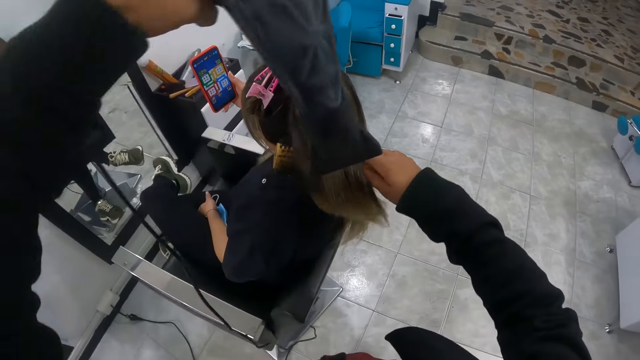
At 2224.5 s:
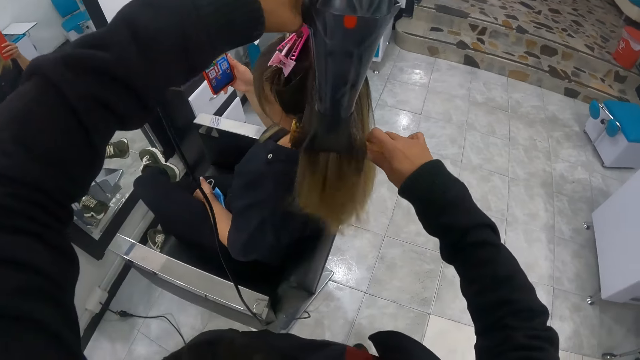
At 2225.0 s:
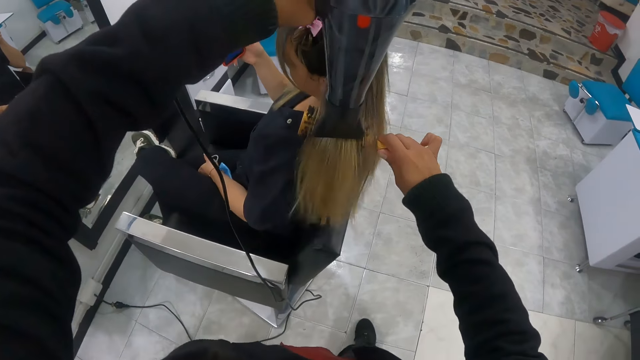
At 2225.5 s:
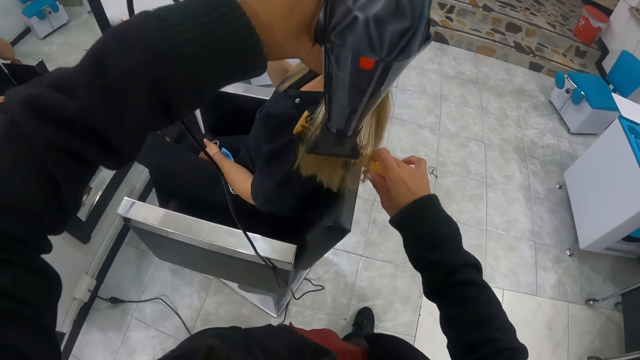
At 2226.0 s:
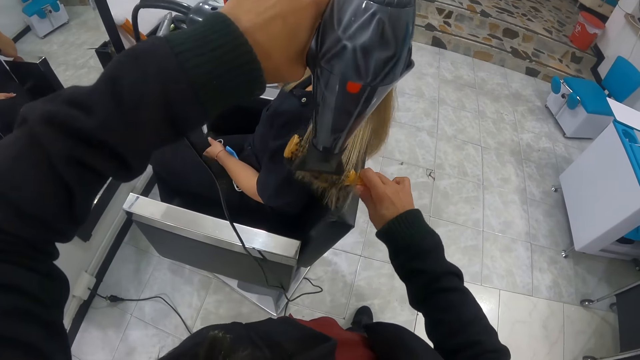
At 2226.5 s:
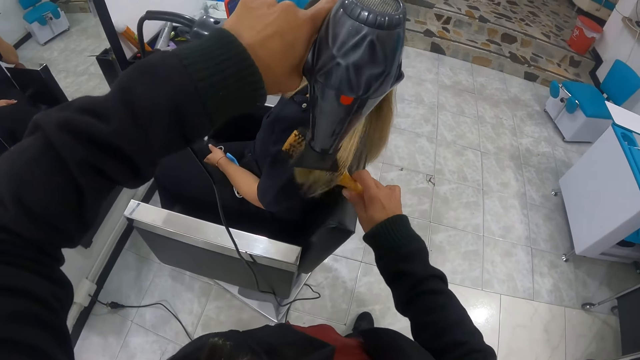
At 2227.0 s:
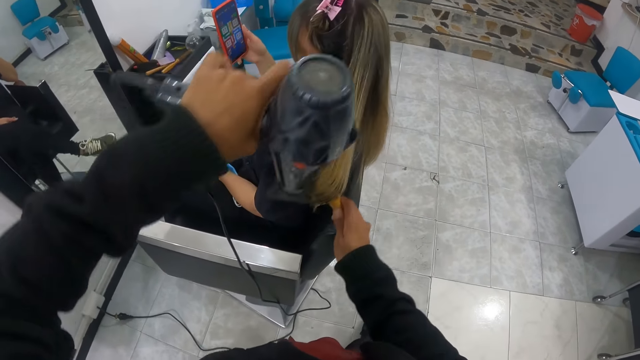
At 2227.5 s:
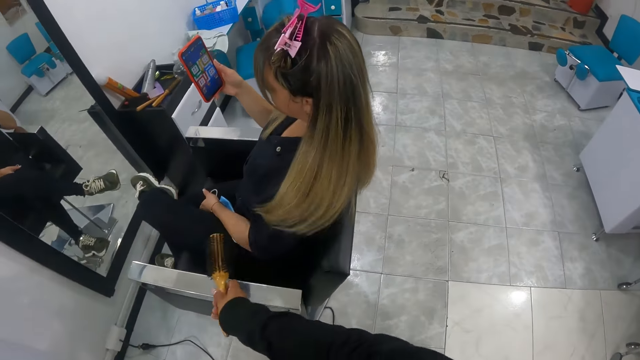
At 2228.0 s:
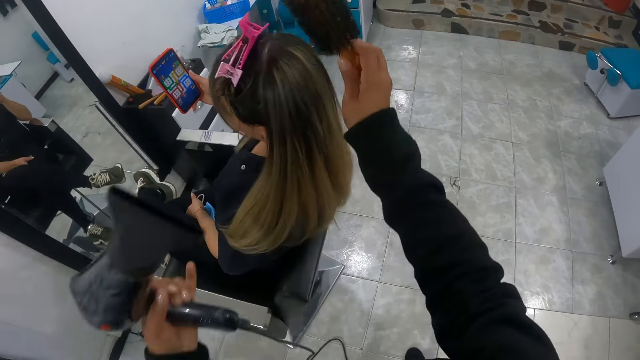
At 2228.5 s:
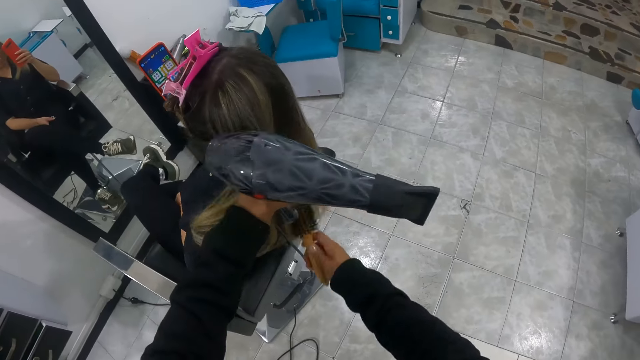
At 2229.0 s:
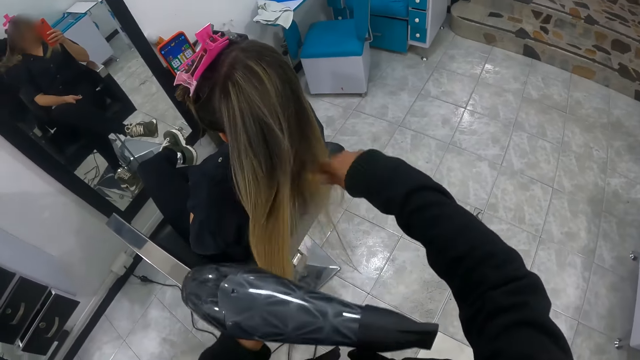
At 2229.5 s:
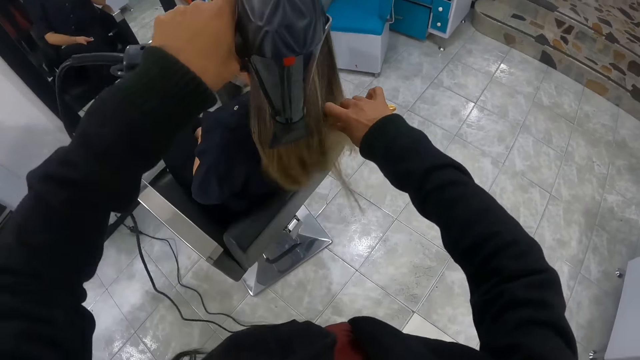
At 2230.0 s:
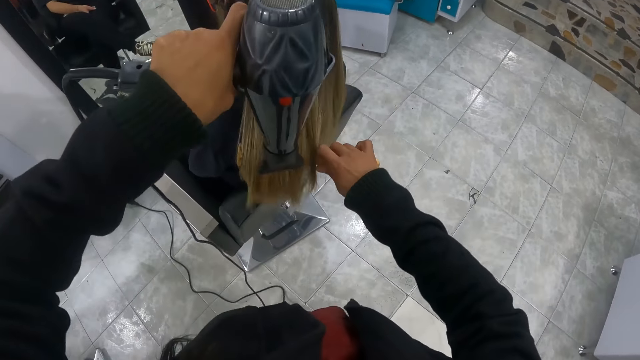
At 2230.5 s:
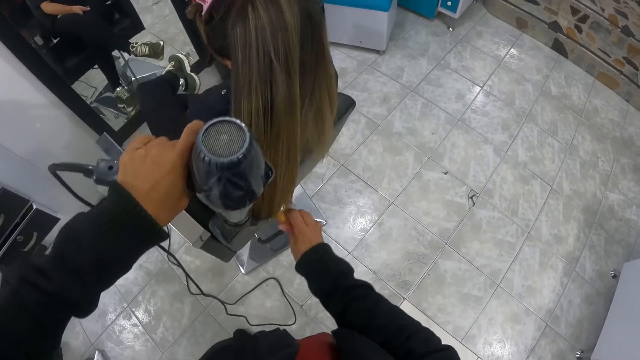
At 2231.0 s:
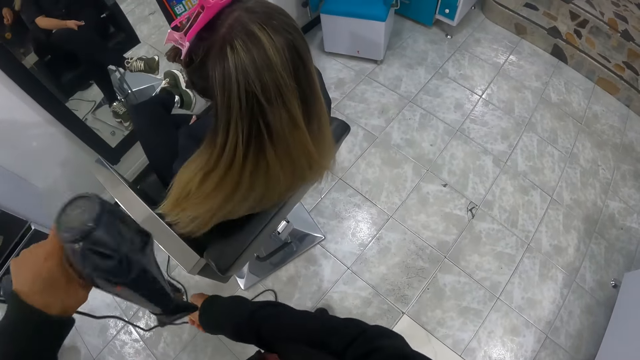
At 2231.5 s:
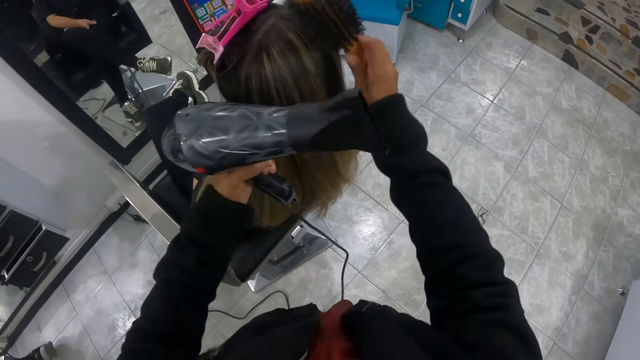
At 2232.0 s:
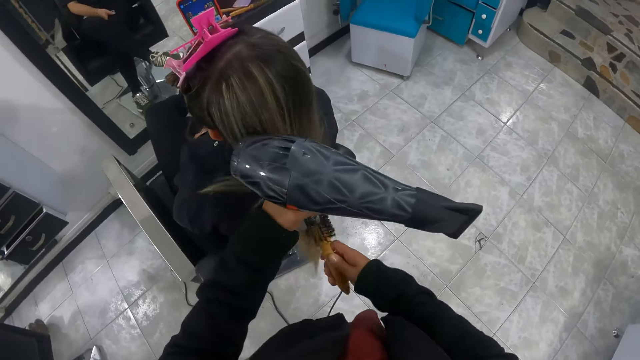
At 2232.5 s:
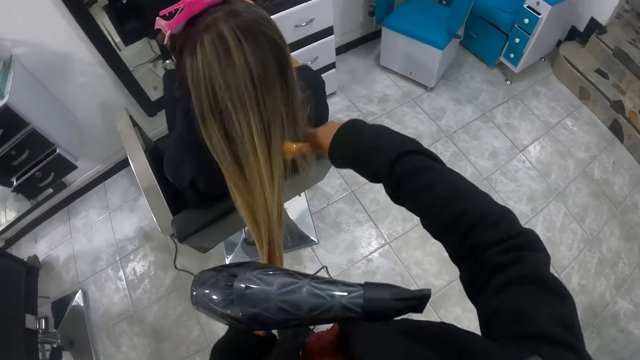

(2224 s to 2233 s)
The camera wearer places a hair straightener in the hair with her right hand. She blows the hair with a blow dry machine in her left hand. She blows the hair edges with the blow dry machine in her left hand. She straightens the edges of the hair with the hair straightener in her right hand. She removes the blow dry machine from the hair with her left hand. She straightens the hair with the hair straightener in her right hand.

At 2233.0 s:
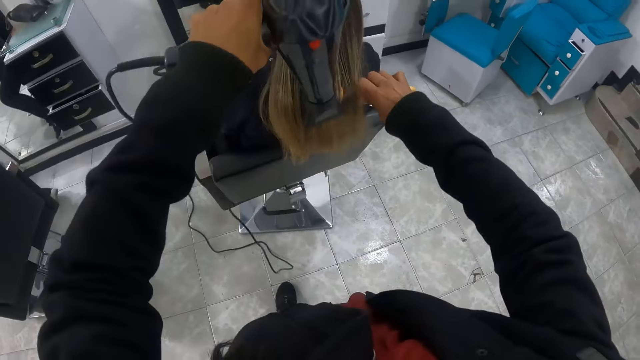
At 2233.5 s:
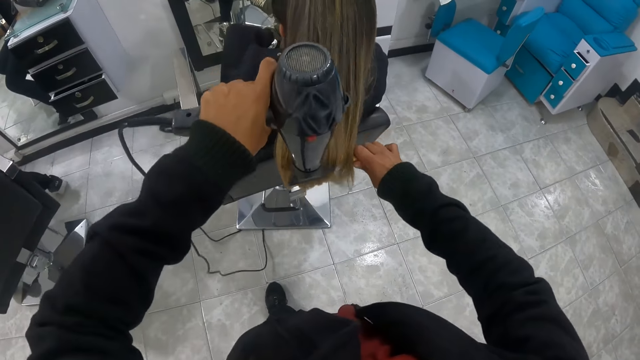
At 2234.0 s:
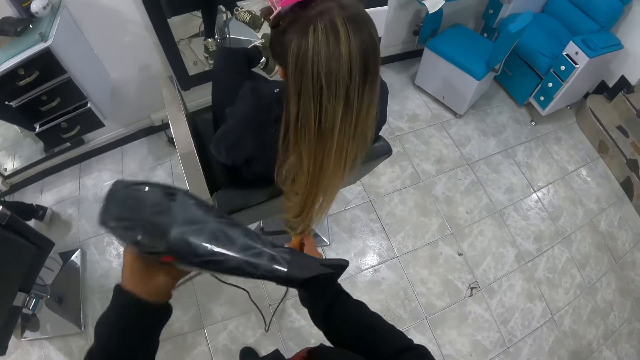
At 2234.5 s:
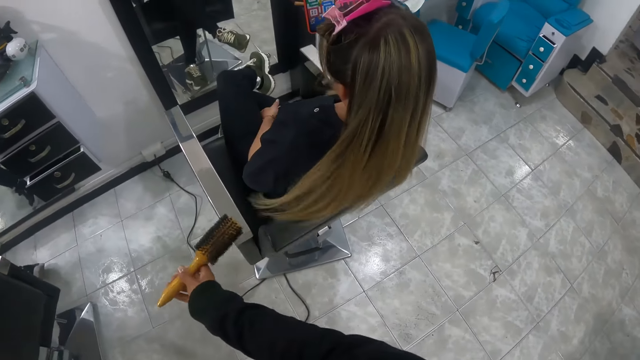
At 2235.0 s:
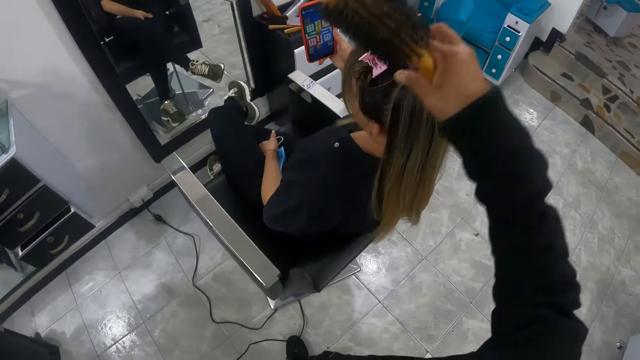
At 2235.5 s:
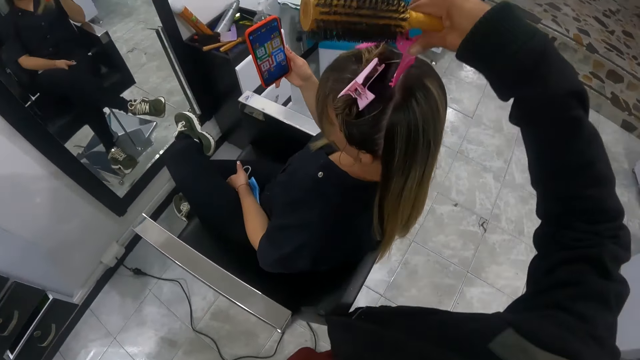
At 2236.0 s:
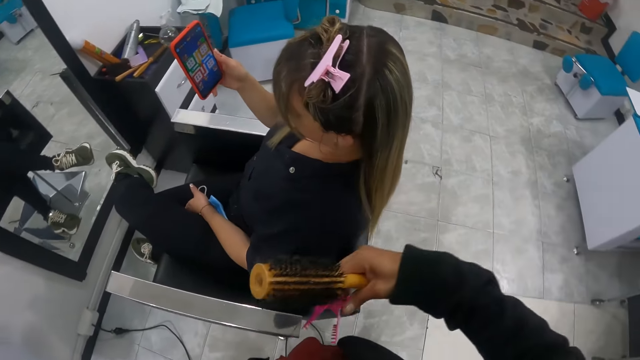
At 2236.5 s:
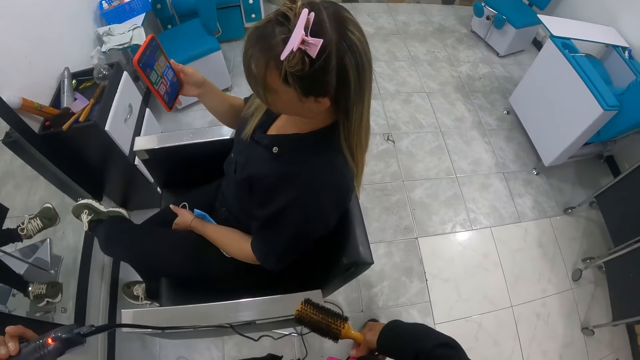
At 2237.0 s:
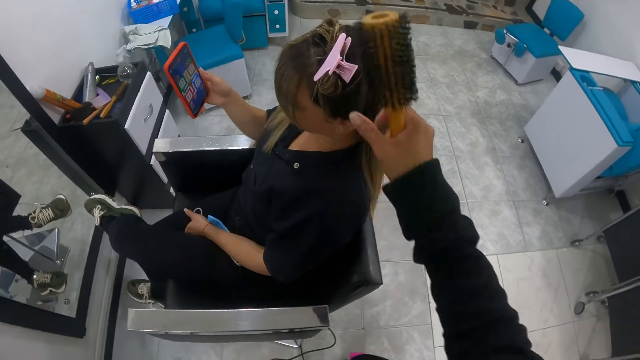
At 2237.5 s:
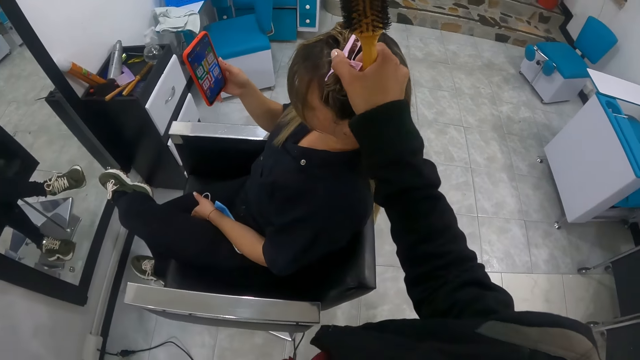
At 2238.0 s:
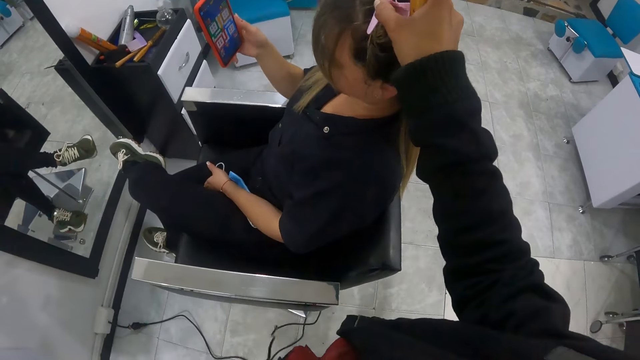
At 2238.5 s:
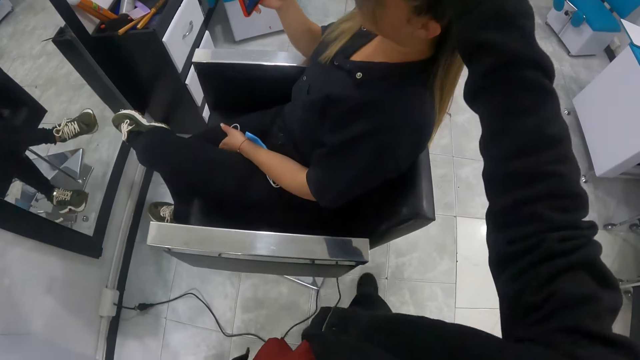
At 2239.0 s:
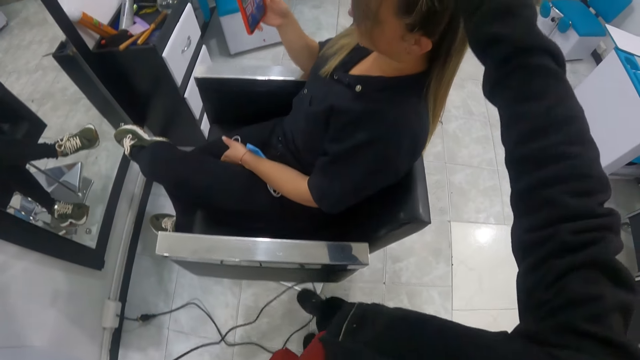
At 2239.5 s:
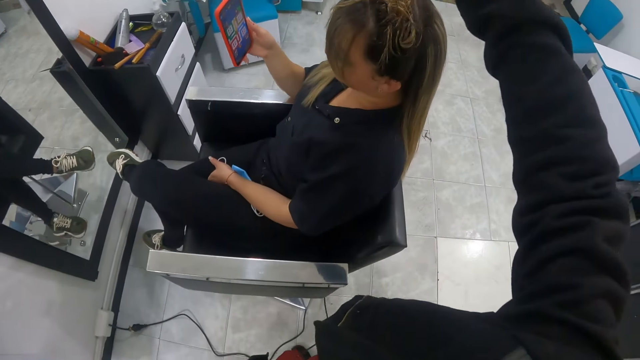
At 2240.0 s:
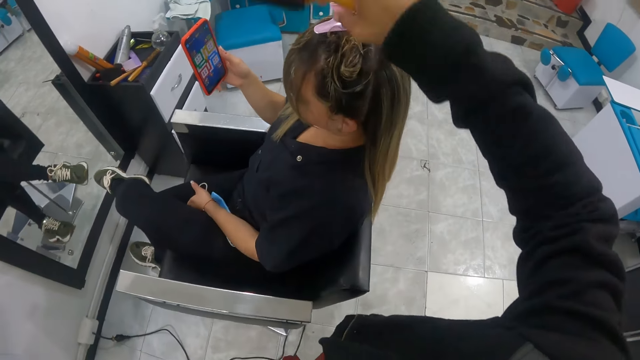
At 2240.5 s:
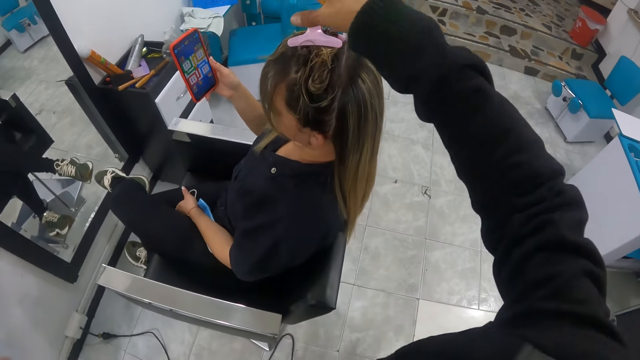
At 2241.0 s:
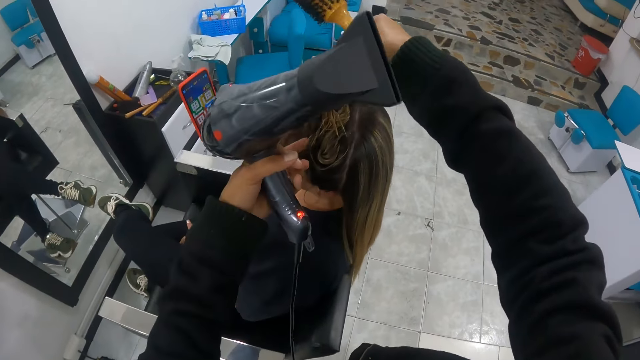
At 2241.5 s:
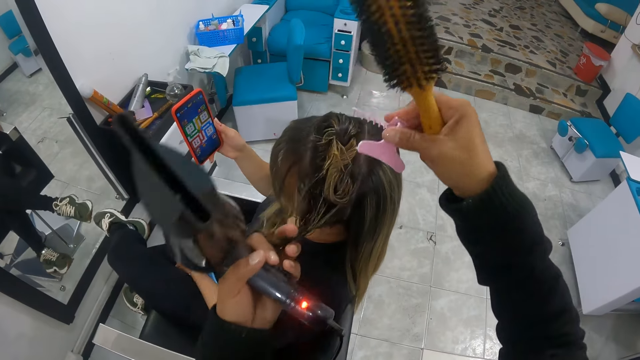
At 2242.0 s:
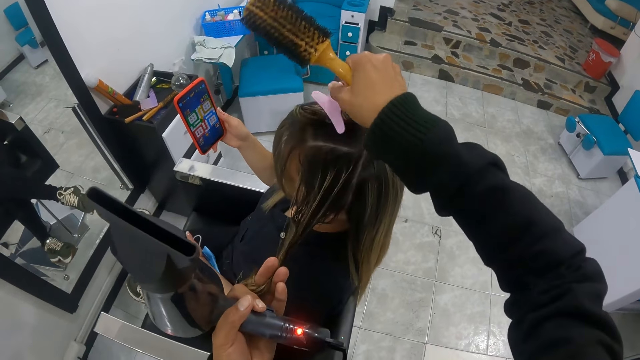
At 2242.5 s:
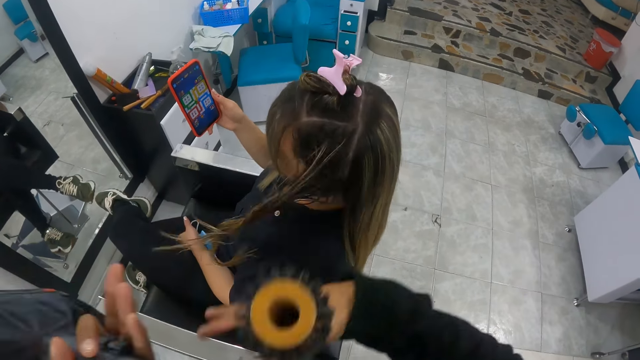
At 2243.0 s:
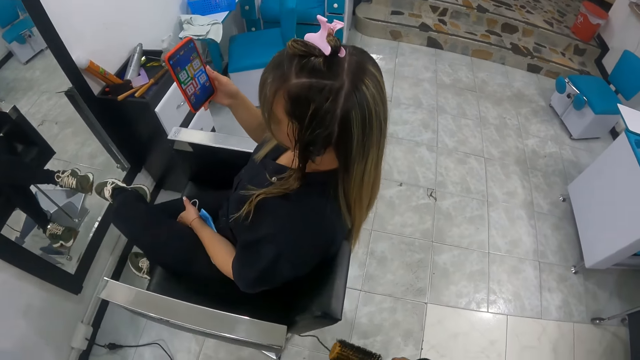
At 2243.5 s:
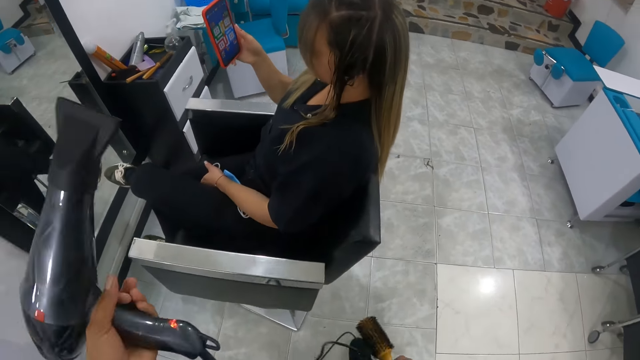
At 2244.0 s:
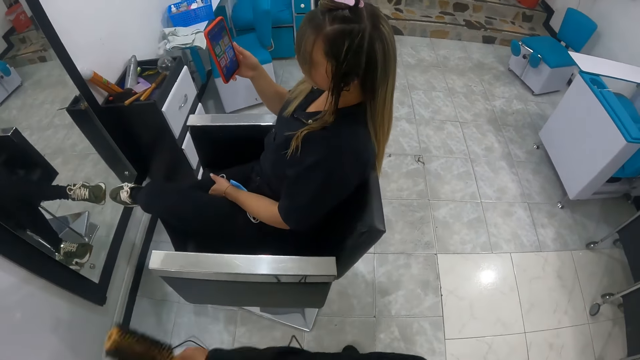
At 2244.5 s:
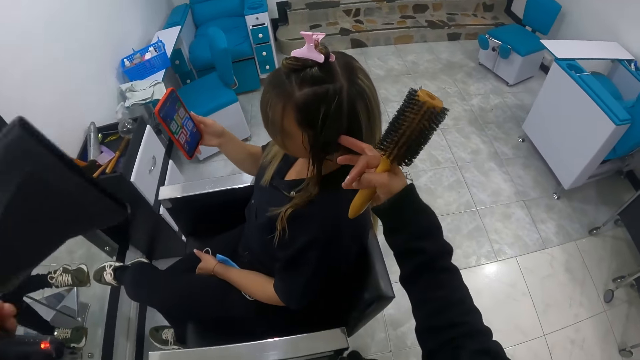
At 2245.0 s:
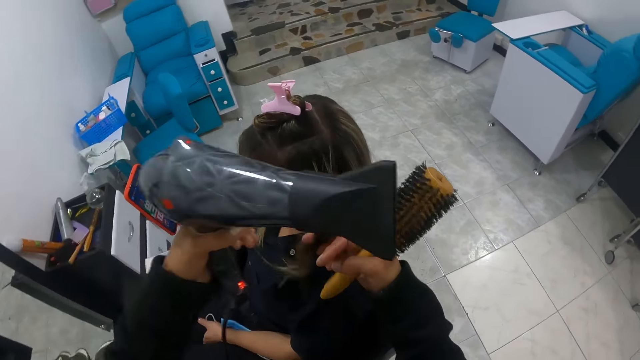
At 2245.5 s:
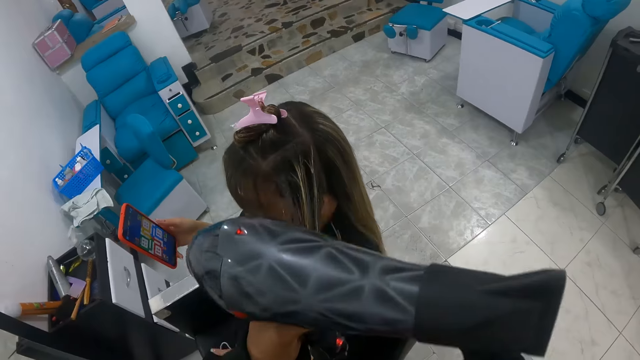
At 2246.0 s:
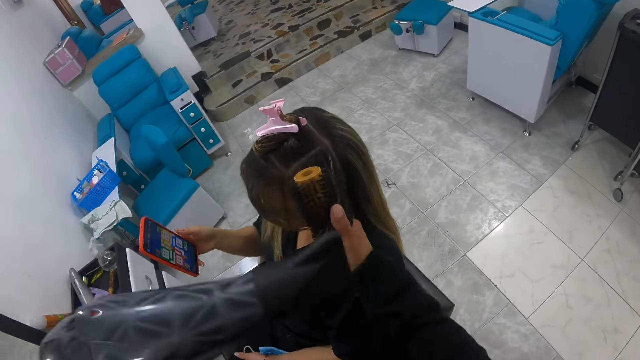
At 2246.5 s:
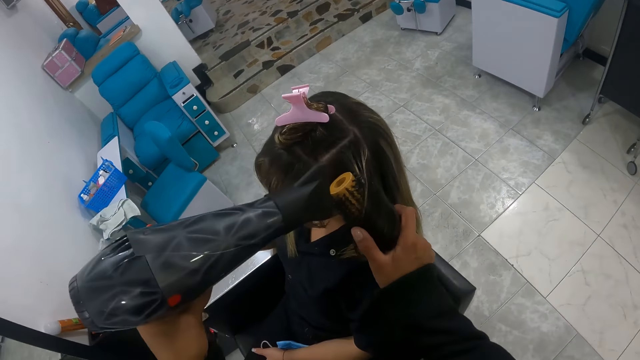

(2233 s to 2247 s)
The camera wearer pulls hair with her left hand. She straightens the hair edges with a straightener. She blows the hair edges with a blow dry machine in her left hand. She removes the straightener from the hair. She unclips the woman's hair with her right hand. She removes a plastic hair band from the hair with her right hand. She unclips the woman's hair with her right hand again. She transfers the plastic hair band from her right hand to her left hand. She holds the hair with her left hand. She removes the plastic hair band from the woman's hair with her right hand. She returns the plastic hair band to the woman's hair with her right hand. She removes her left hand from the hair. She holds the blow dry machine with both hands. She blow-dries the woman's hair with the hair dryer in her left hand and a blowout brush in her right hand. She touches the hair with her right hand.
